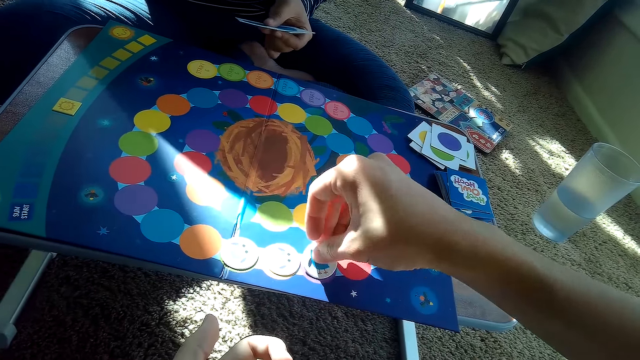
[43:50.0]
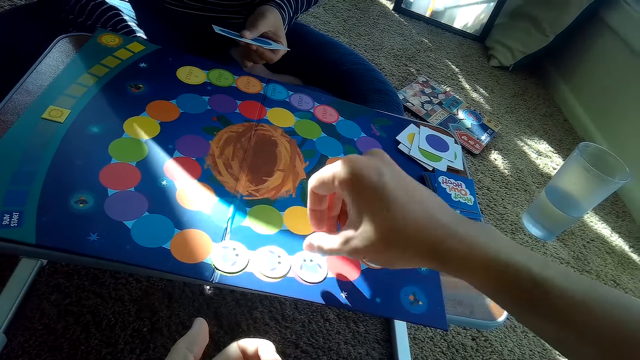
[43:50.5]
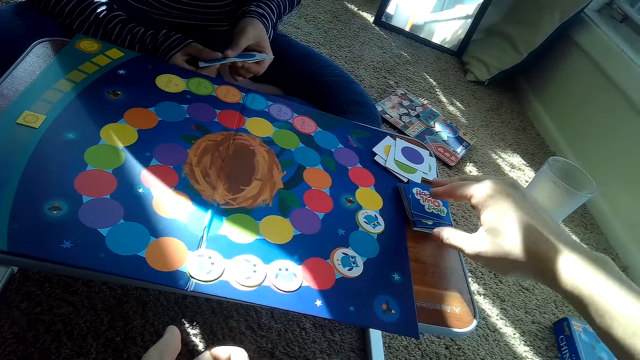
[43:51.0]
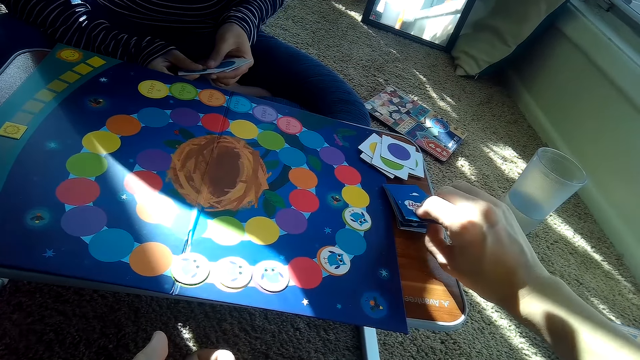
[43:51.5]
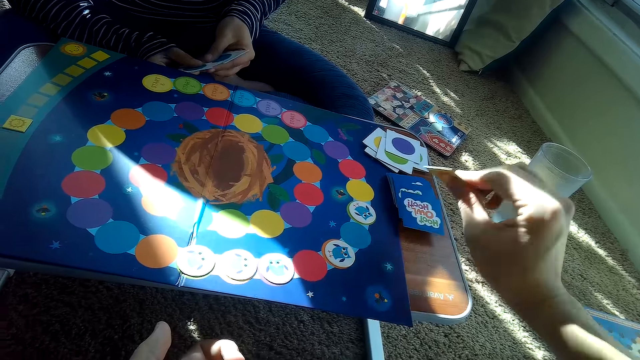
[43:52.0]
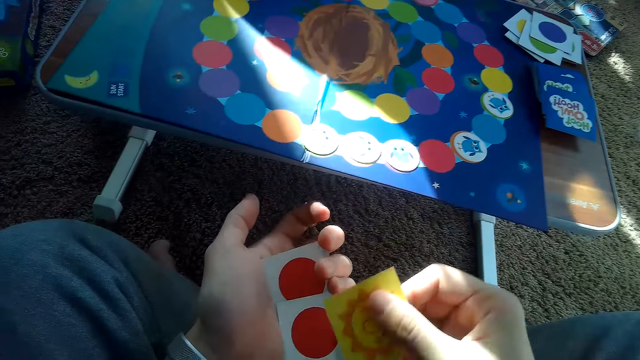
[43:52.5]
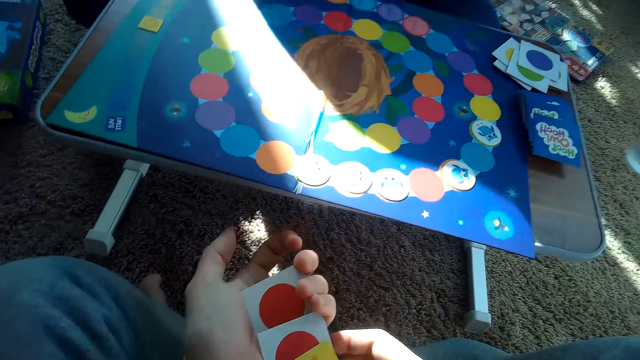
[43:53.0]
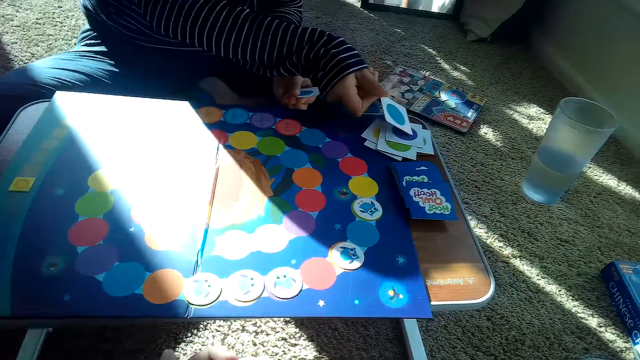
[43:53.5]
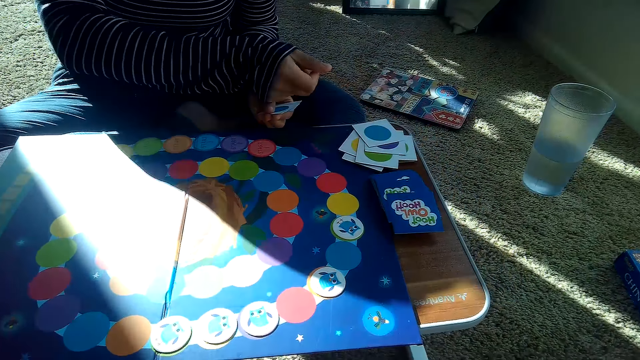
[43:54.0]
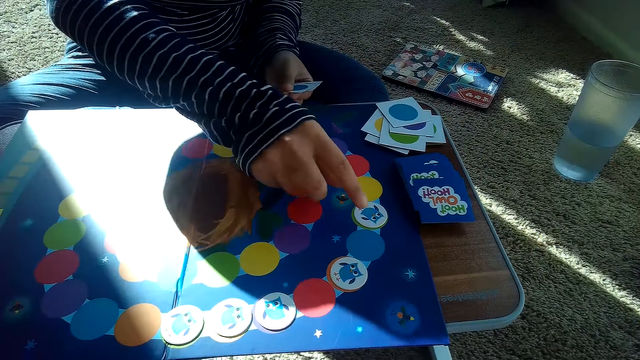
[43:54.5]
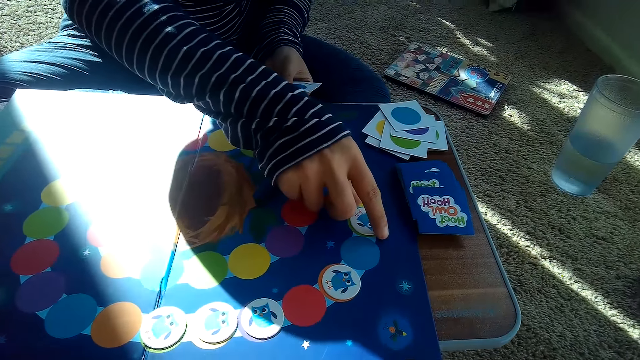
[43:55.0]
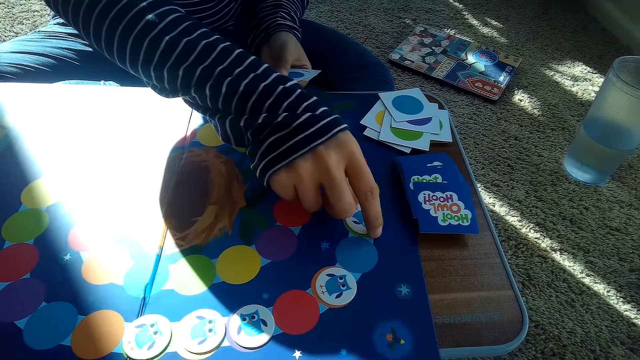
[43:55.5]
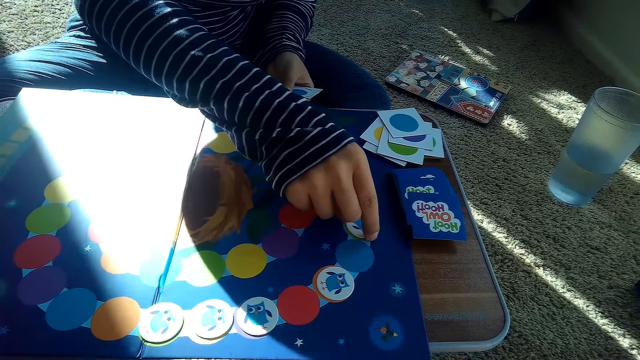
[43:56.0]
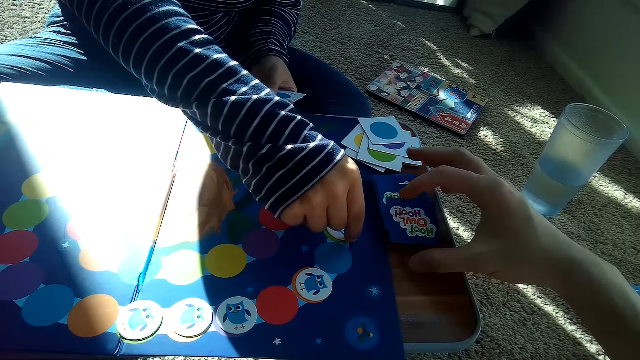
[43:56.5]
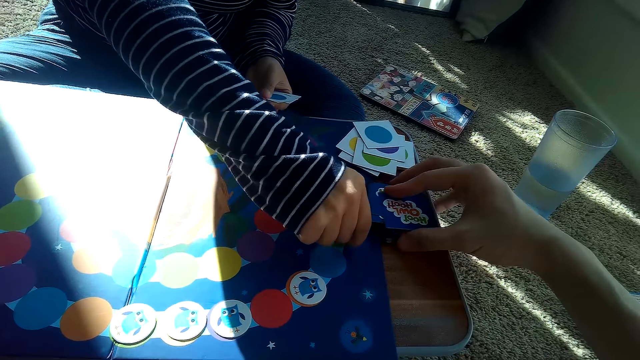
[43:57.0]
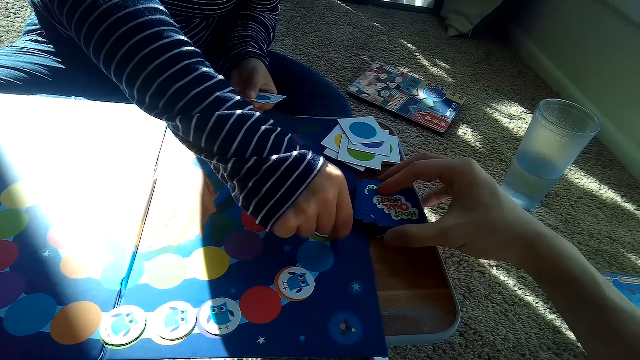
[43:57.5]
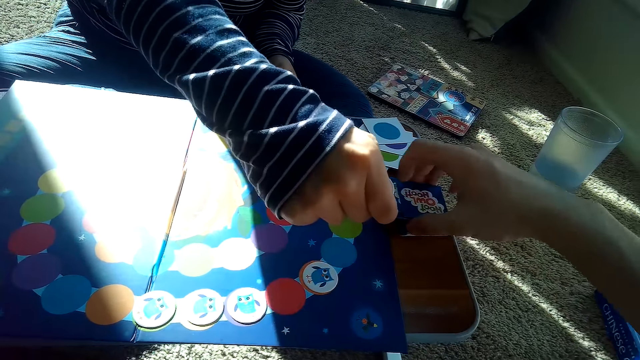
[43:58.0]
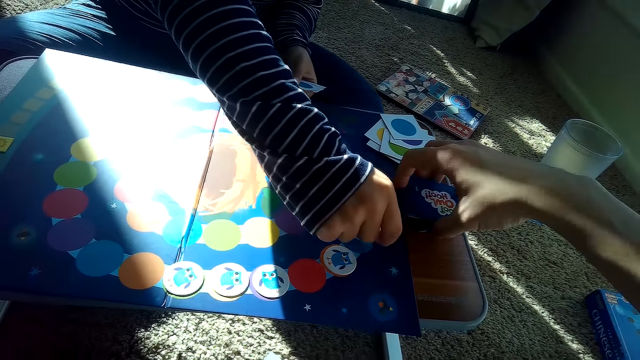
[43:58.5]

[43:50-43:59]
The camera wearer places the card on the game board. He picks a card from the stack of cards on the table with his right hand. A woman places a card on top of her stack of cards on the table with her right hand. The woman adjusts the chip on the game board with her right hand, picks a card, and places the card on the game box. The camera wearer aligns the cards. He places his right hand on the stack of cards on the table.

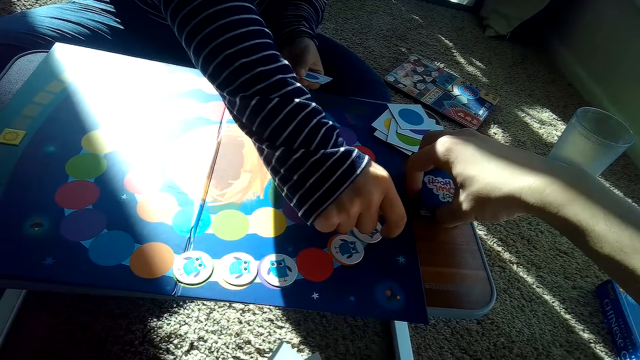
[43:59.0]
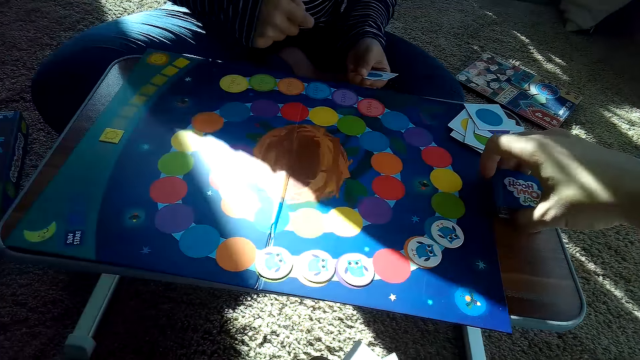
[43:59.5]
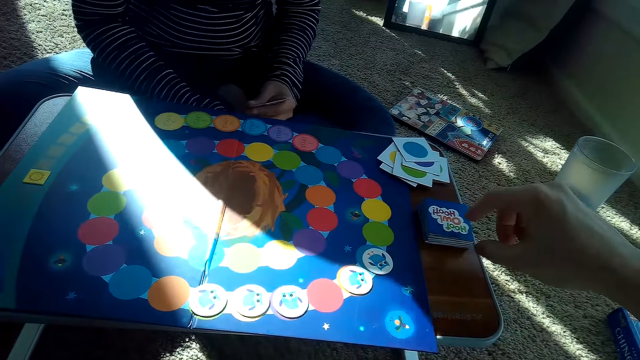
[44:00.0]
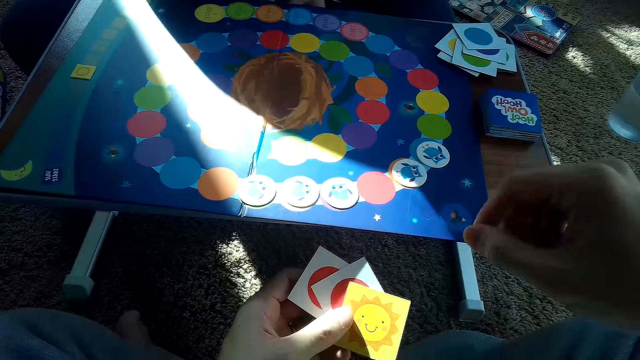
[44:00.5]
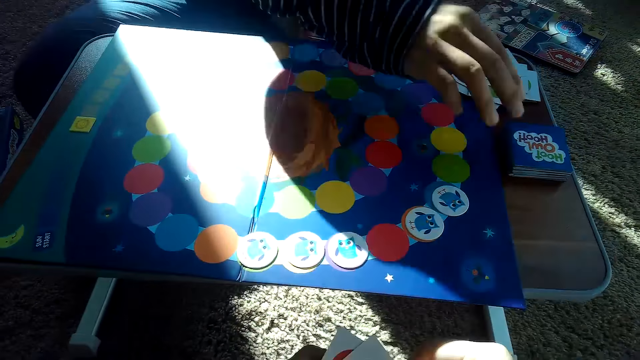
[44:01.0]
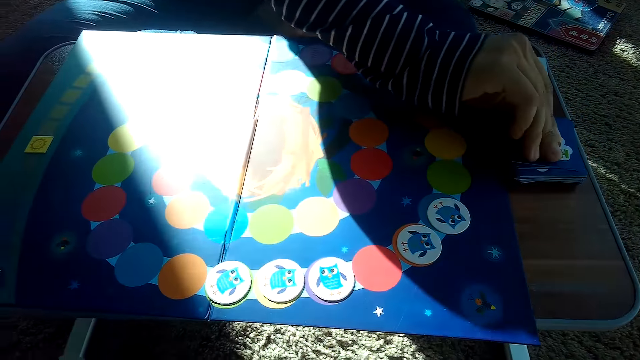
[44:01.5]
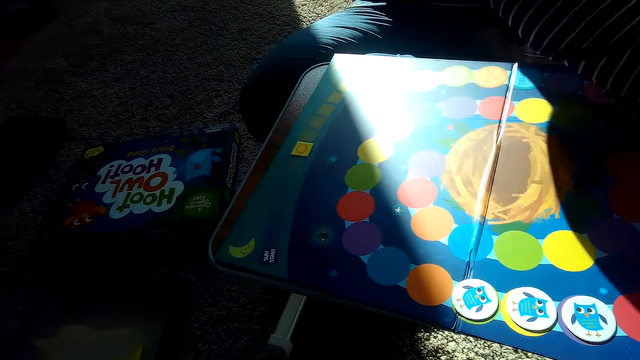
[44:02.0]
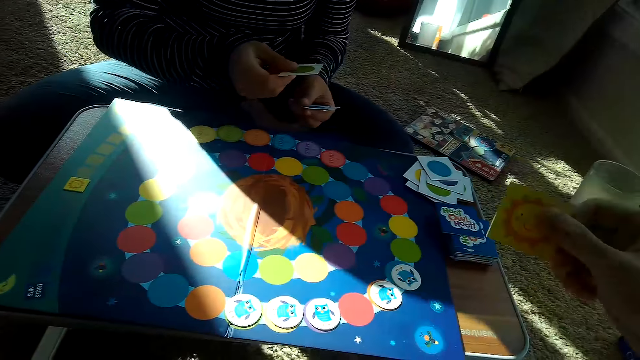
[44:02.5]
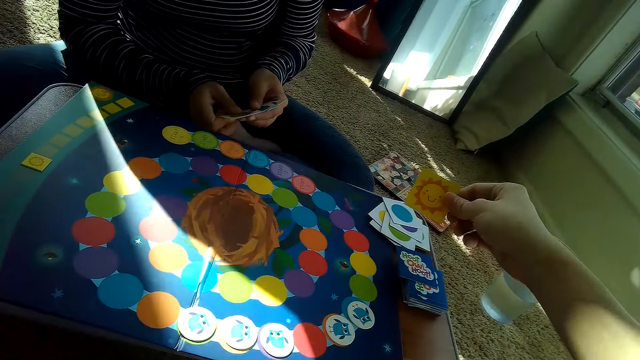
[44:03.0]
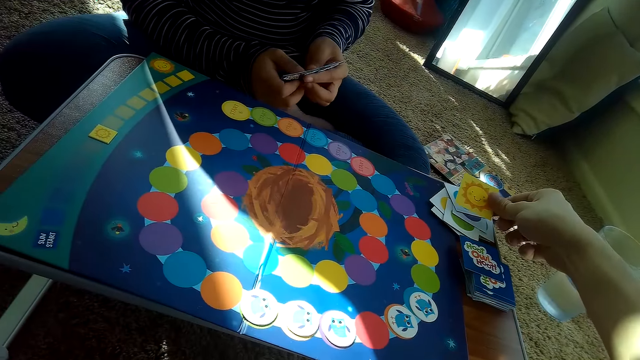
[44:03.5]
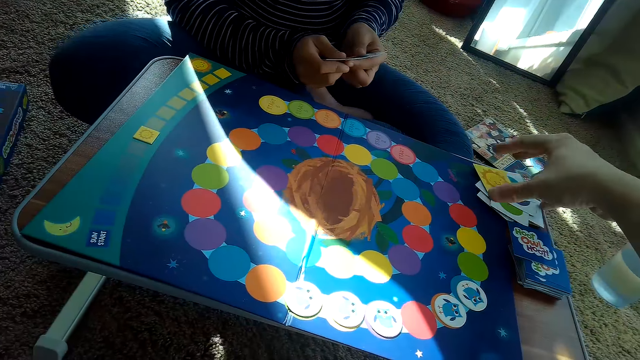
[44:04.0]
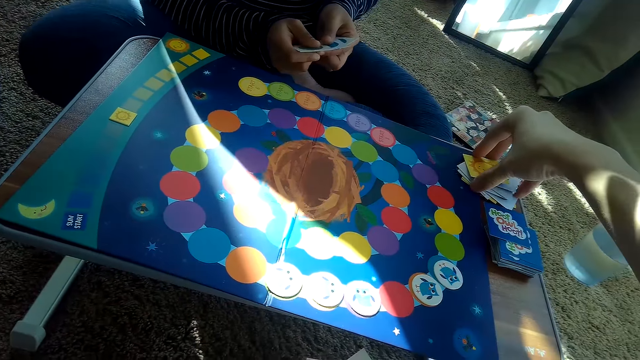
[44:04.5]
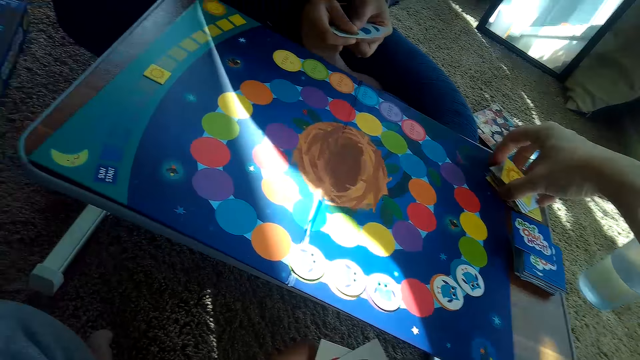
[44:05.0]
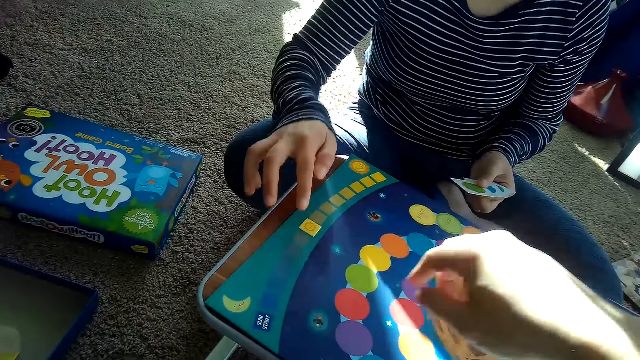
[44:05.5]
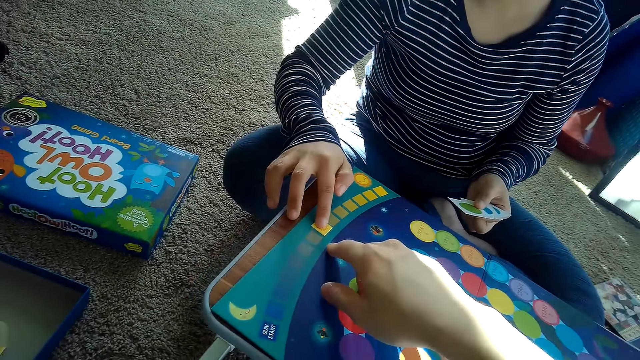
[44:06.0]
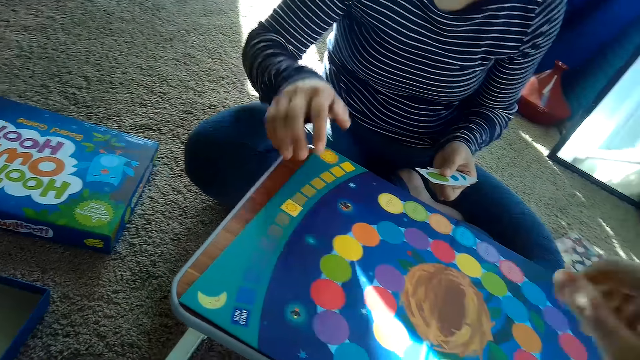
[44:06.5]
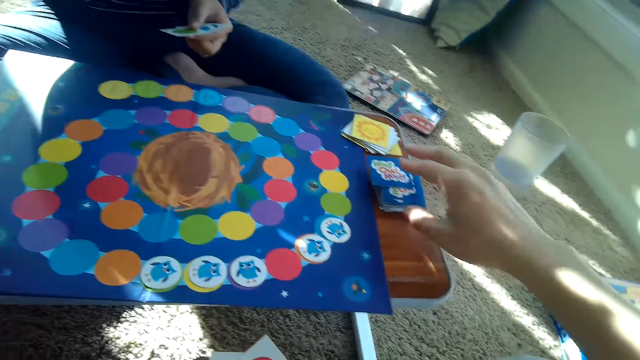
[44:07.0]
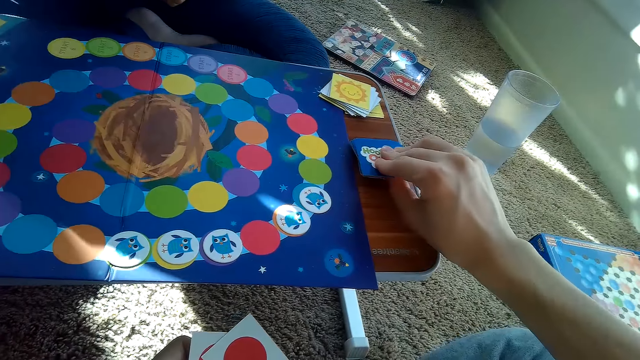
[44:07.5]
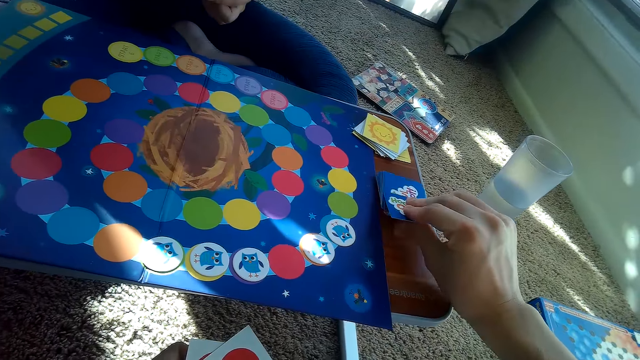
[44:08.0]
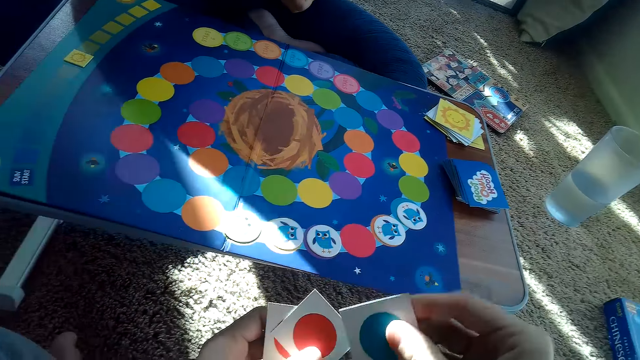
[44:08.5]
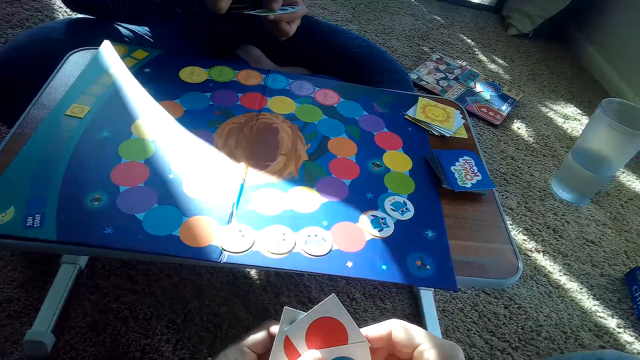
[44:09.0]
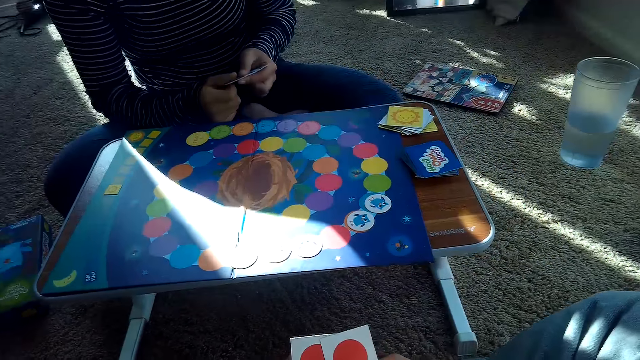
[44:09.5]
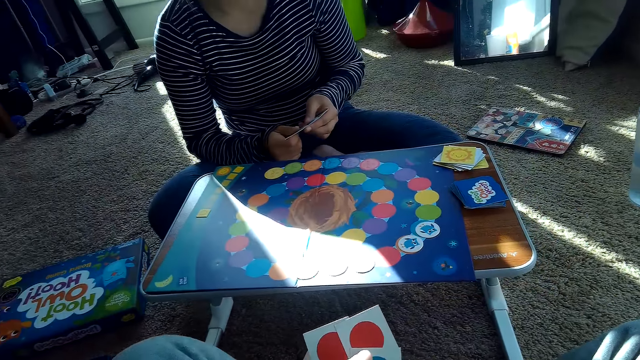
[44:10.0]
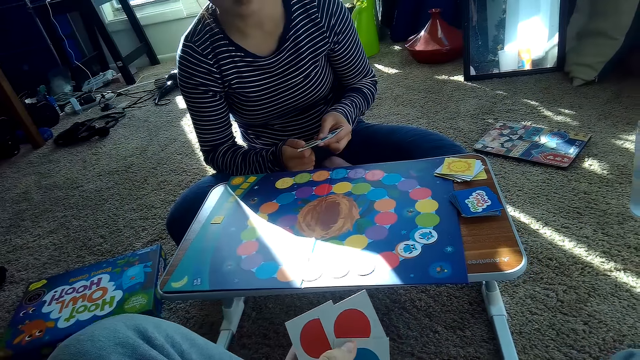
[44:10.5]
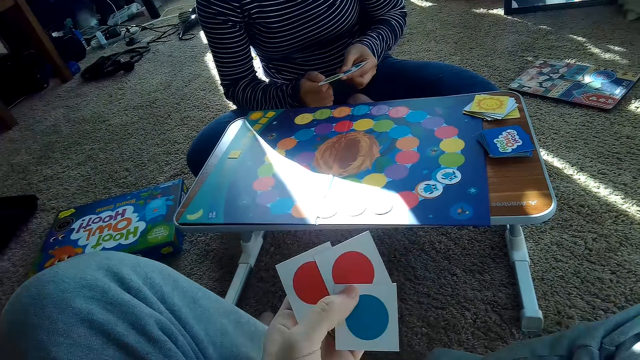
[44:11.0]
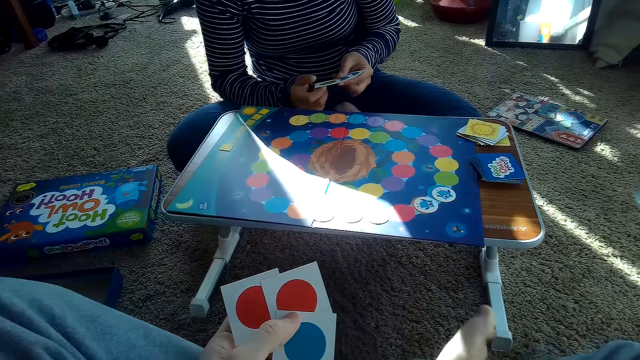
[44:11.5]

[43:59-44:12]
The camera wearer removes his right hand from the stack of cards on the table. A woman picks a card from the stack of cards on the table with her right hand. The camera wearer places a card on the woman's stack of cards with his right hand. He arranges the woman's stack of cards with his right hand. The woman moves a card on the game board and adjusts the chip on the game board with her right hand. The camera wearer picks a card from the stack of cards on the table with his right hand.
